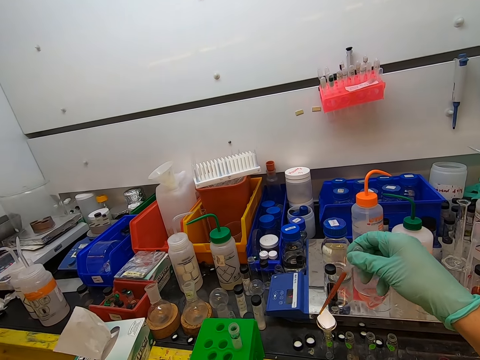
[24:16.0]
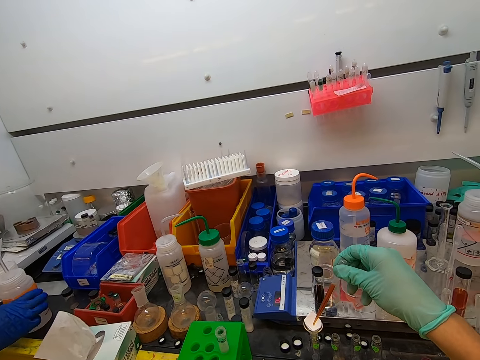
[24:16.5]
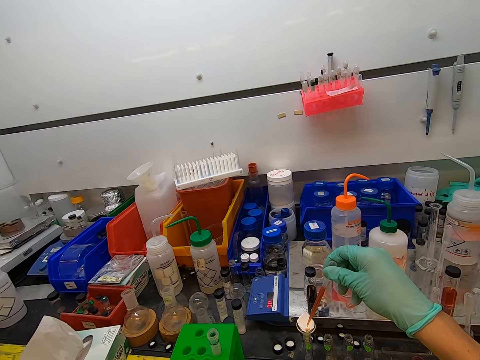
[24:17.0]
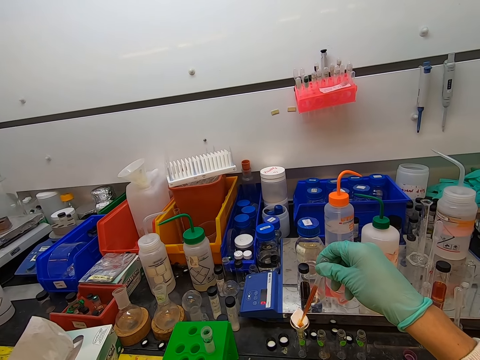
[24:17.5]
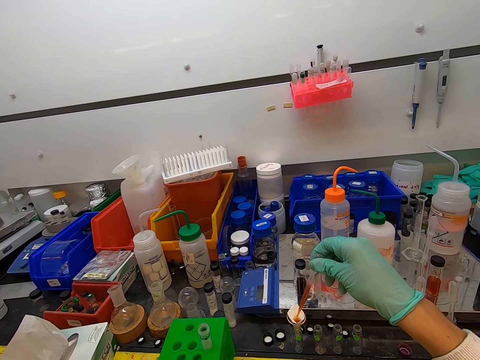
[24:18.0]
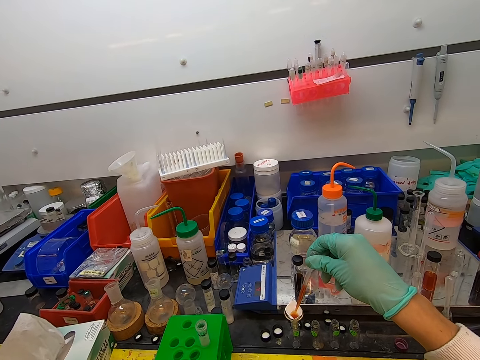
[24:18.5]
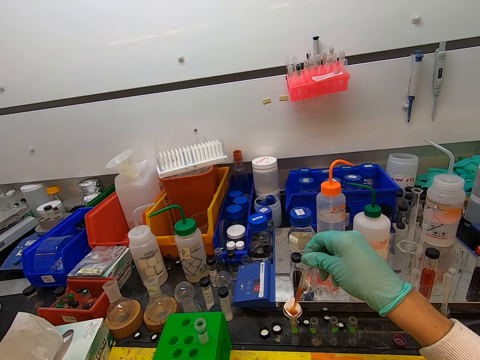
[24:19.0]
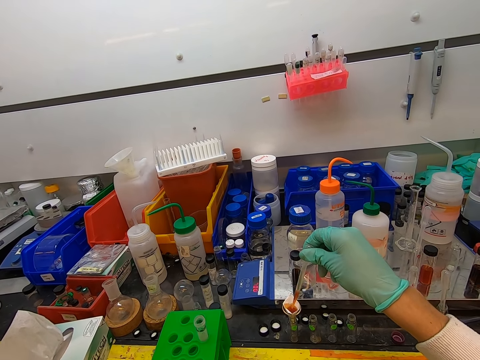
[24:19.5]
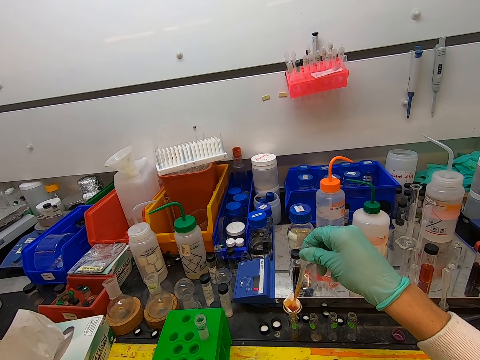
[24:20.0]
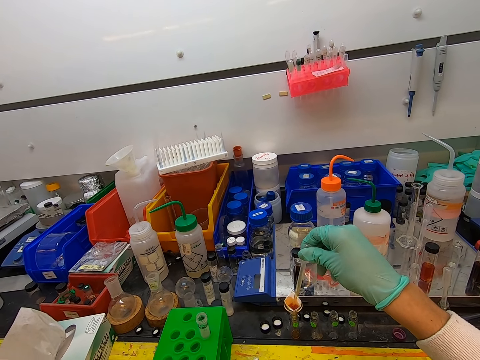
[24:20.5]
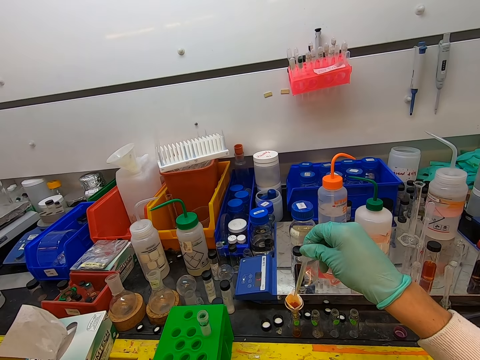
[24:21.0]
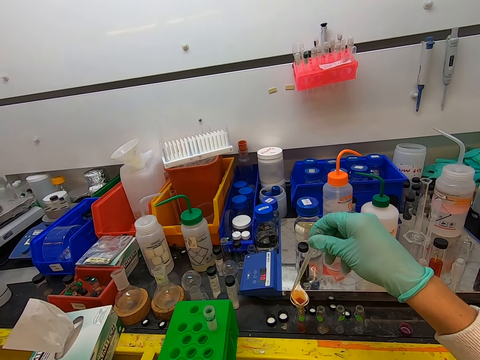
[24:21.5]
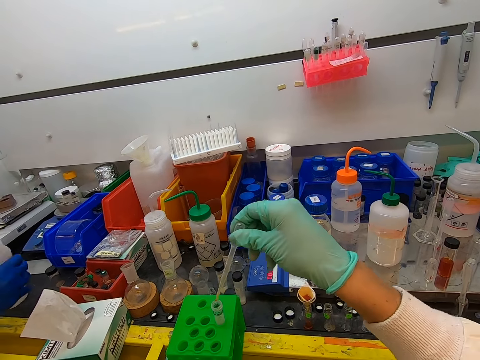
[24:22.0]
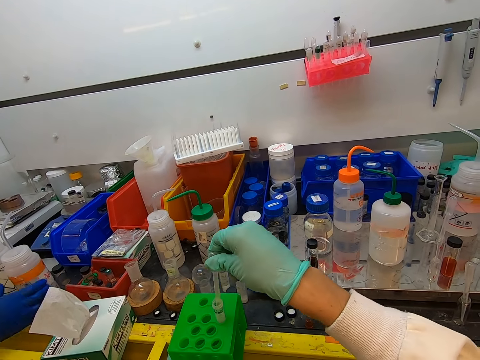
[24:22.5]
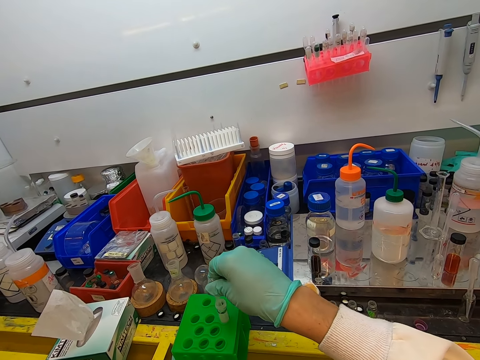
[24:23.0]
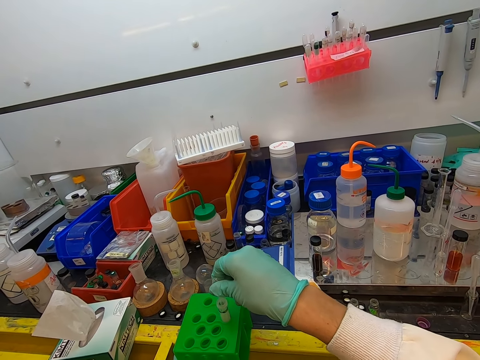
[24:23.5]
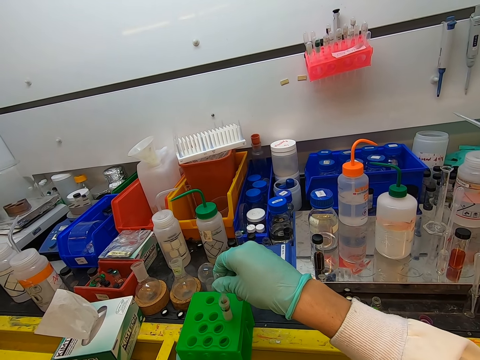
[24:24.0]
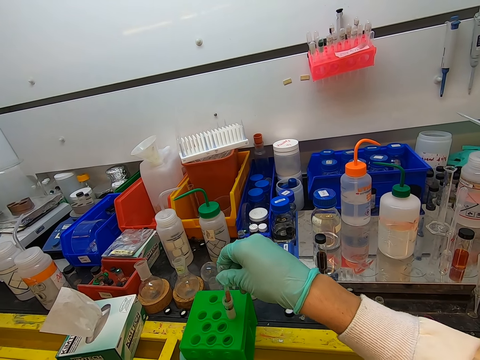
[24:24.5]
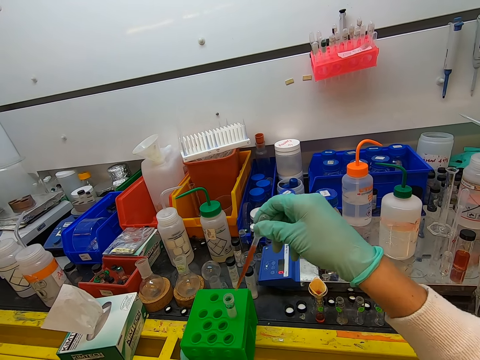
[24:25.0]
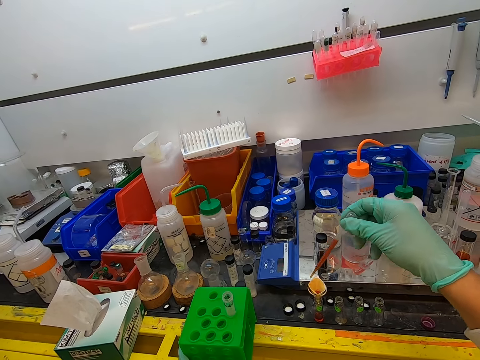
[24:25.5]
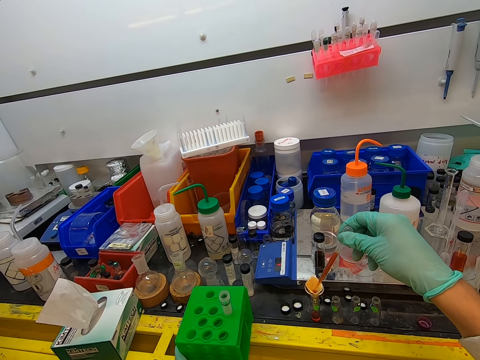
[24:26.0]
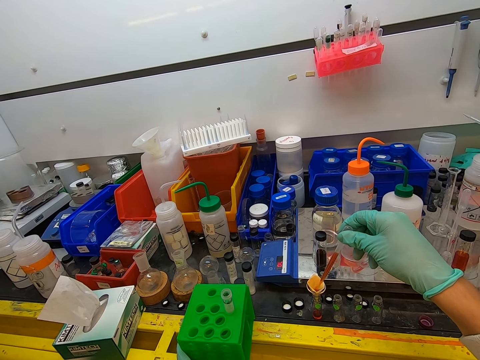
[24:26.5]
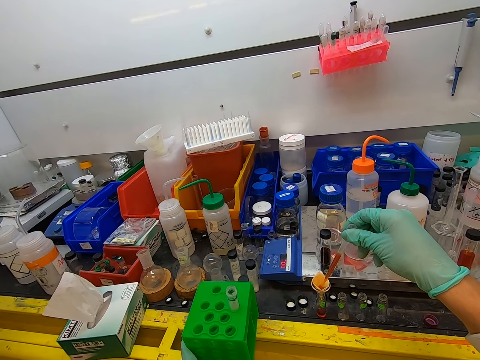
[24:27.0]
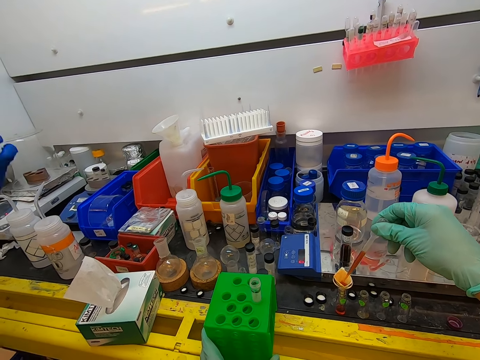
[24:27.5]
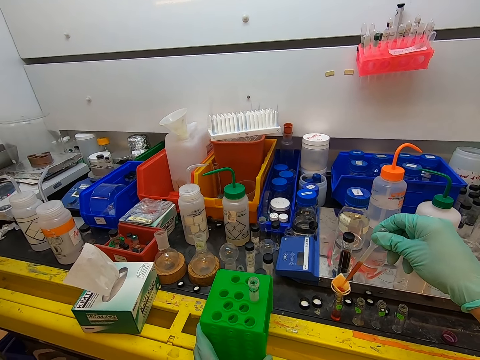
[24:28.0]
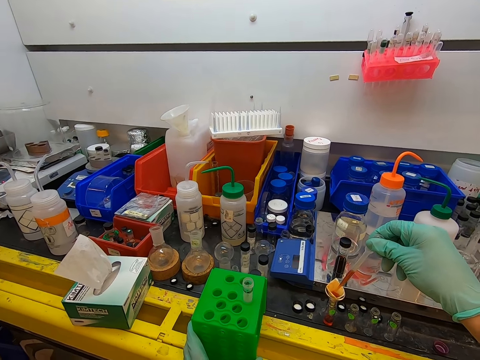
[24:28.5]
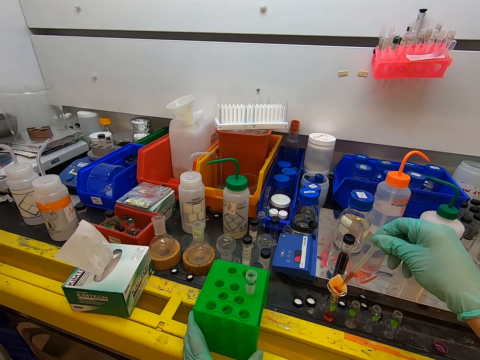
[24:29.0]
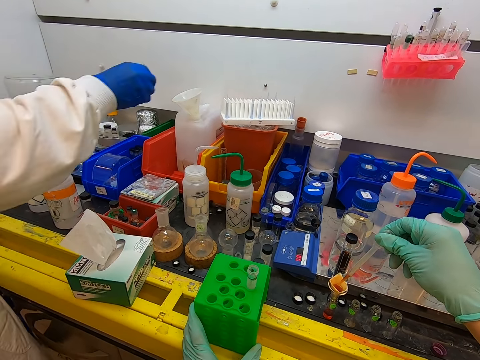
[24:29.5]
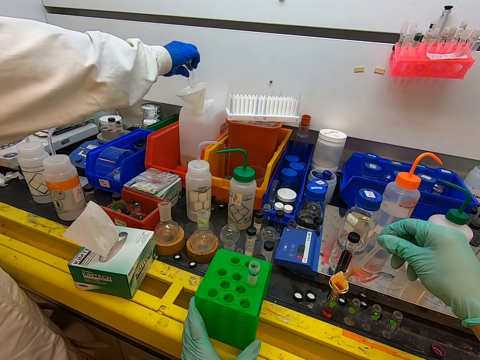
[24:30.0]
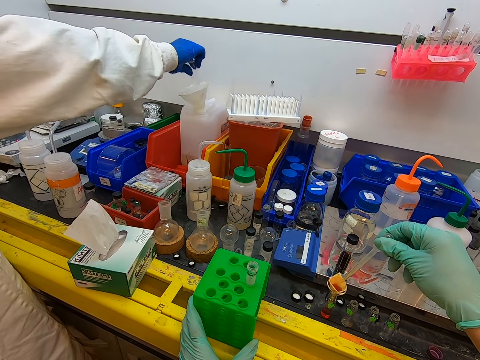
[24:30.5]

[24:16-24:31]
The camera wearer picks up the pipette inside the tin. They squeeze the pipette. They drop something inside a test tube. They put the pipette in the plastic rack. They put the pipette inside the test tube. They drop something inside the test tube. They squeeze the liquid in the pipette.

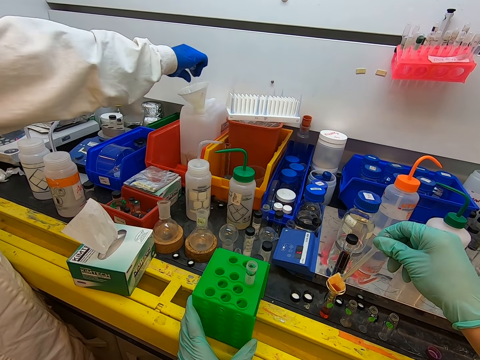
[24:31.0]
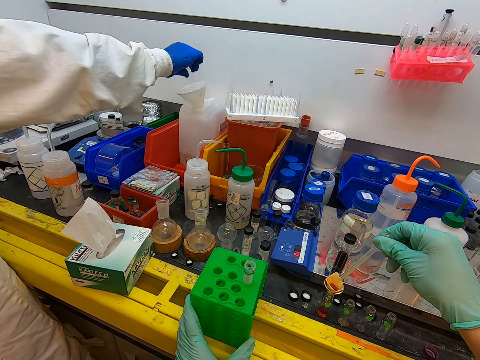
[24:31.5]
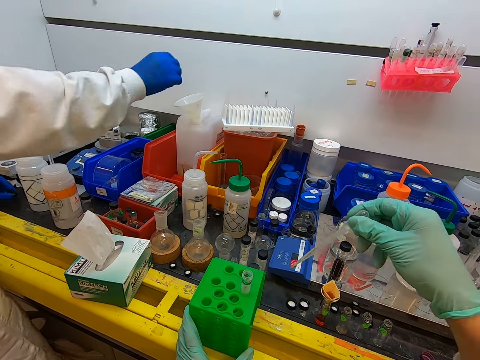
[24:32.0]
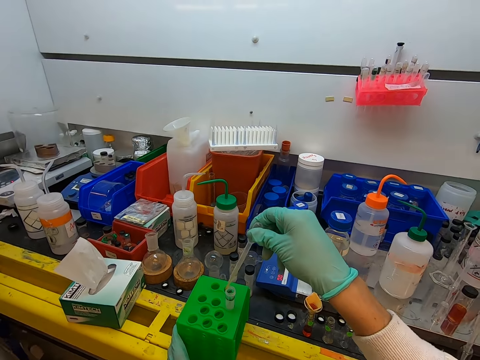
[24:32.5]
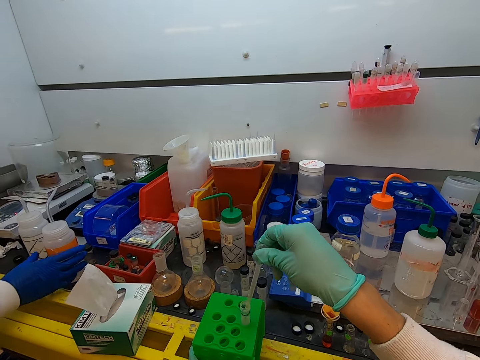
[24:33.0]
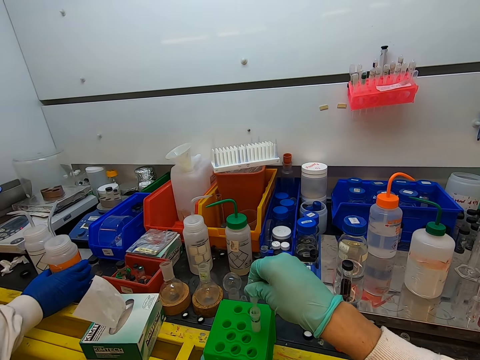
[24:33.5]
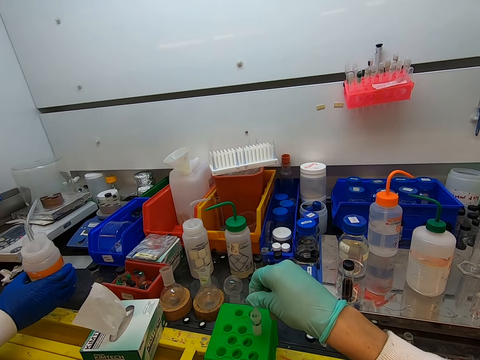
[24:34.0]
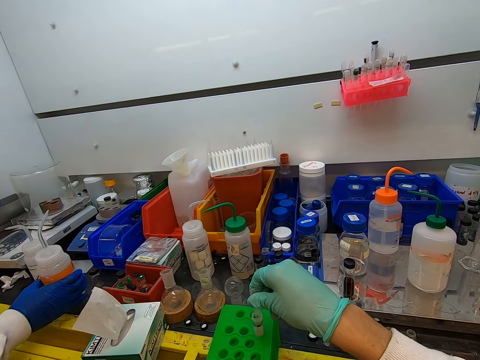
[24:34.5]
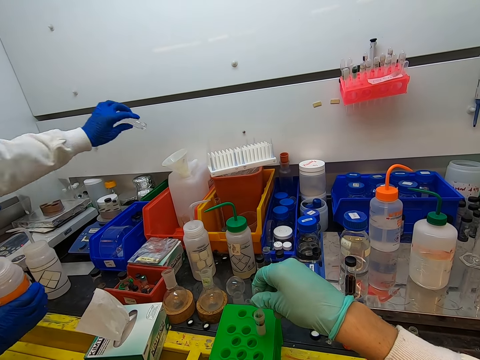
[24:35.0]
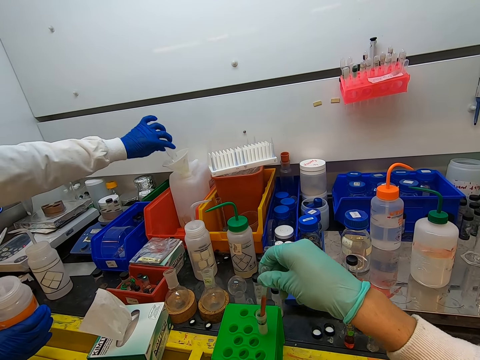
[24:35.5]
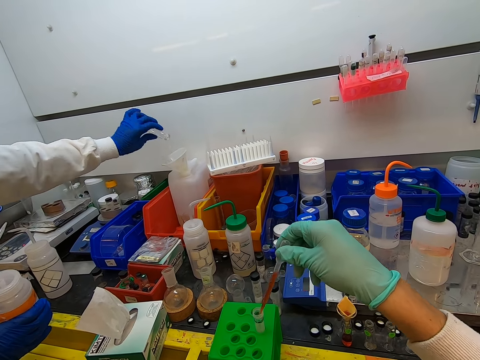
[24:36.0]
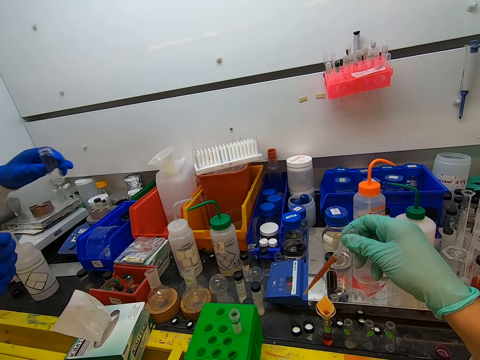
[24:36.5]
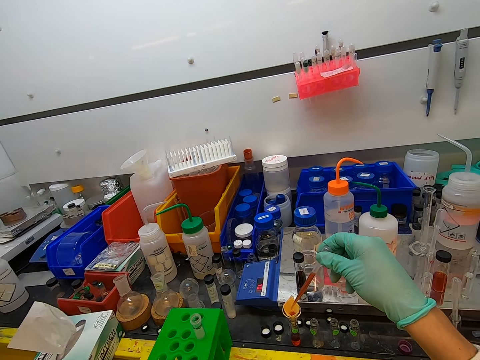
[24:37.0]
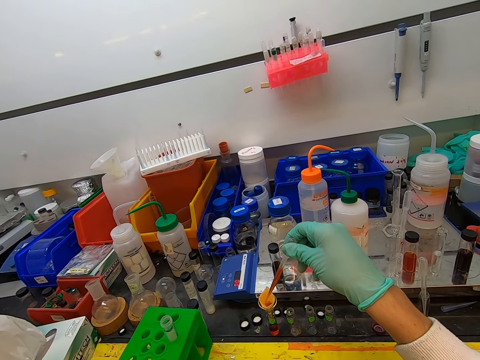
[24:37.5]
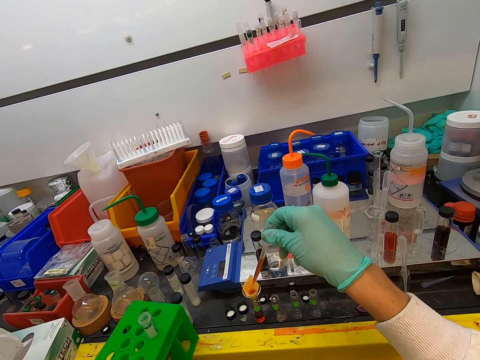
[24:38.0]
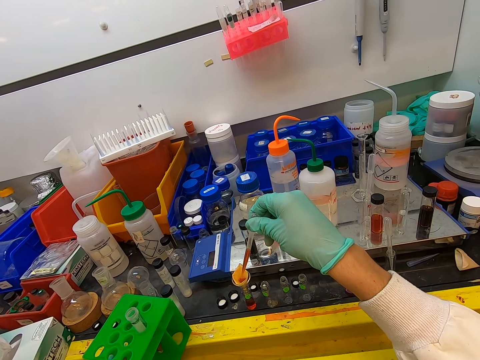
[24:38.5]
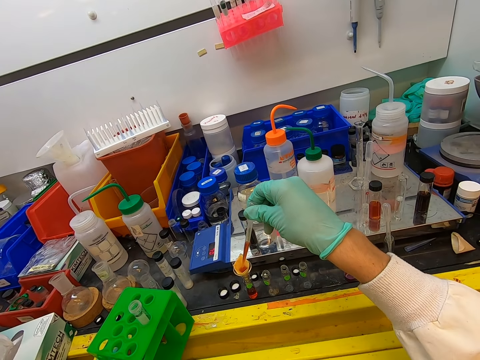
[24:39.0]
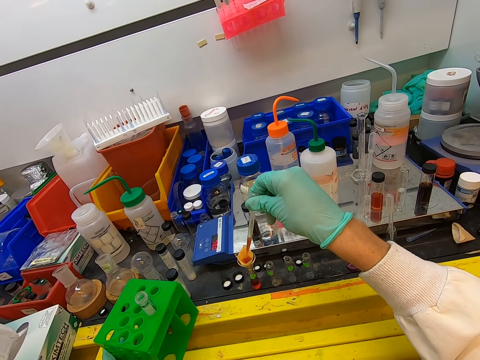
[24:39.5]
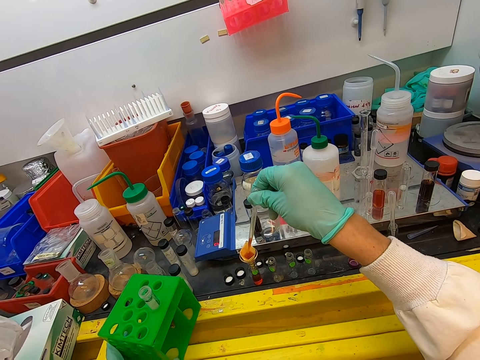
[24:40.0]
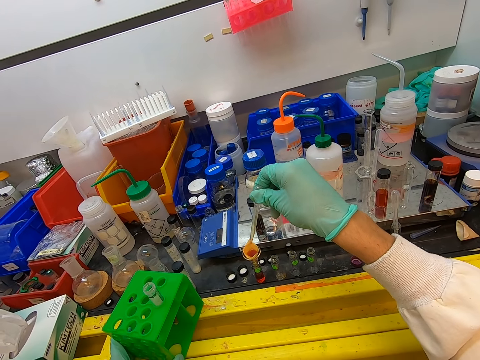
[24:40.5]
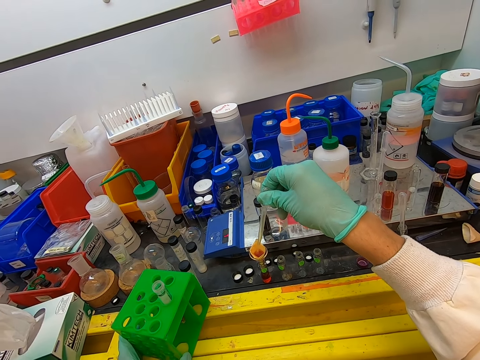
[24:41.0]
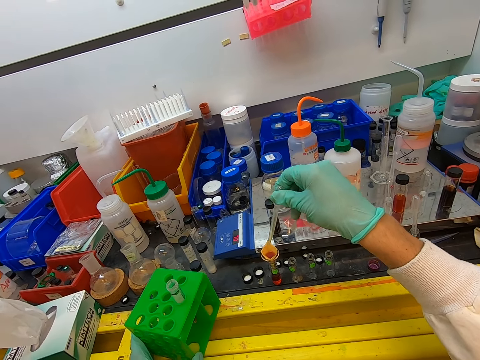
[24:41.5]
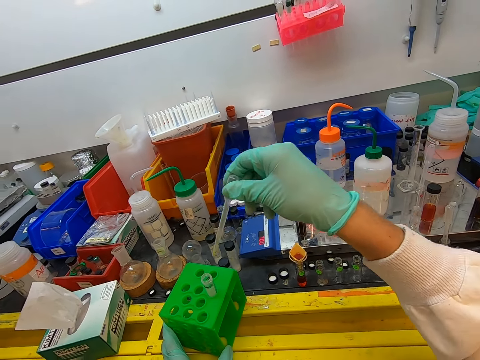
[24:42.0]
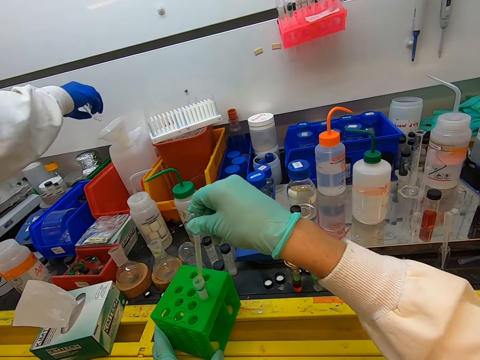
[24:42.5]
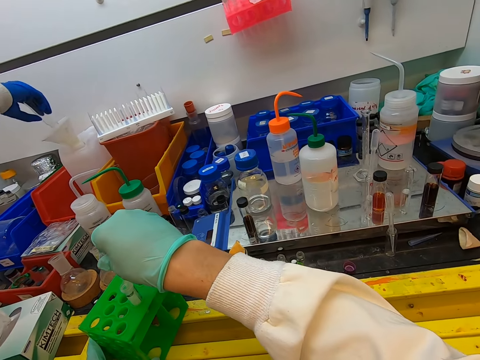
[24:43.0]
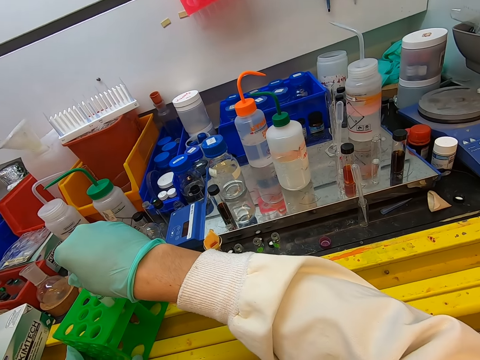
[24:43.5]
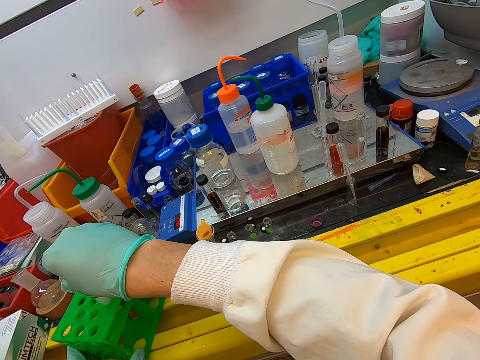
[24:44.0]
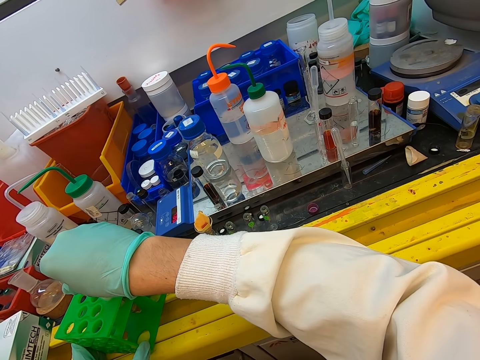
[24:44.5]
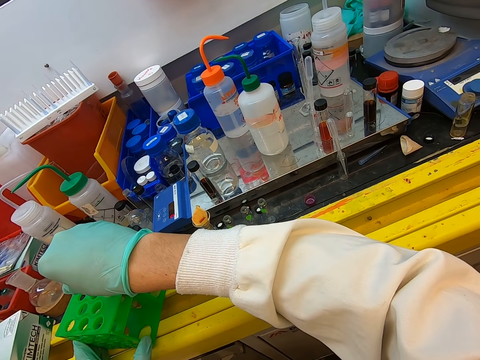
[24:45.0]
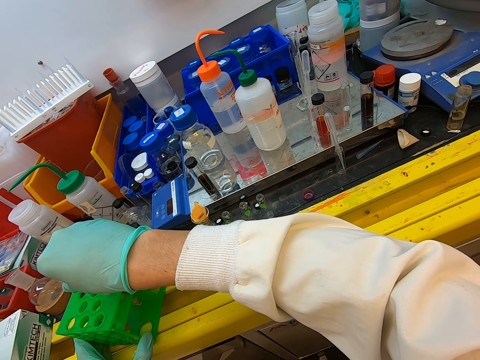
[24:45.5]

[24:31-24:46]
The camera wearer puts a pipette inside a test tube. They take the liquid from the plastic rack. They drop something inside the test tube. They put the pipette inside the test tube.
